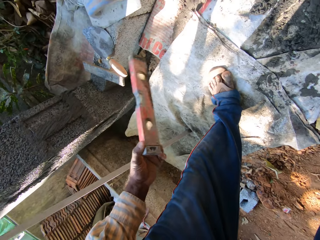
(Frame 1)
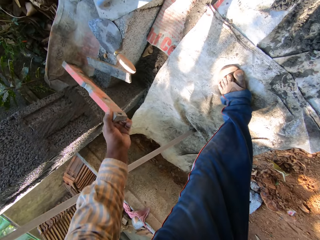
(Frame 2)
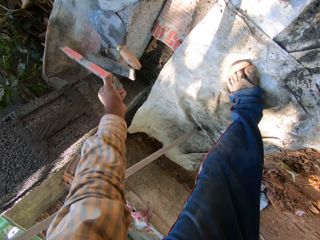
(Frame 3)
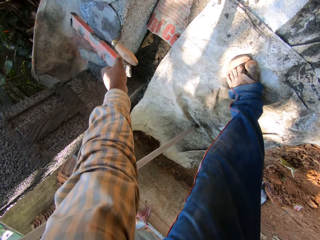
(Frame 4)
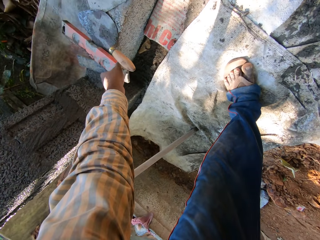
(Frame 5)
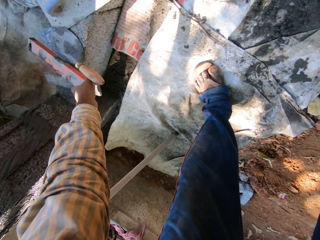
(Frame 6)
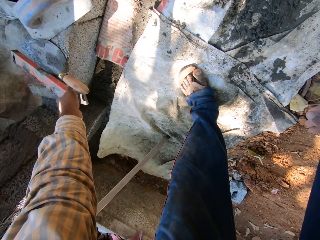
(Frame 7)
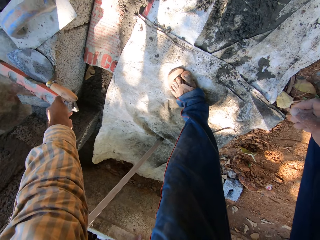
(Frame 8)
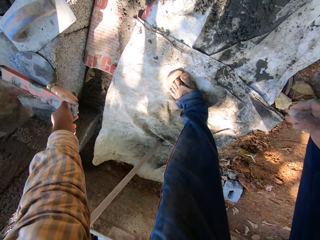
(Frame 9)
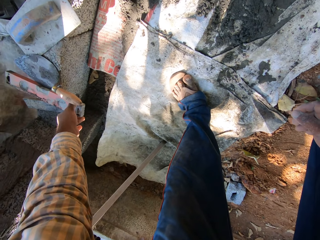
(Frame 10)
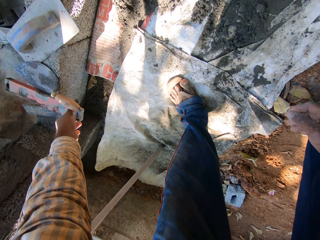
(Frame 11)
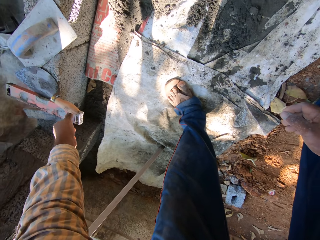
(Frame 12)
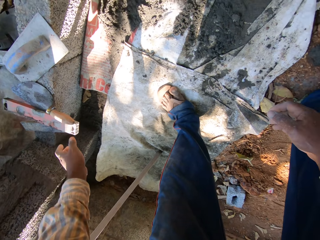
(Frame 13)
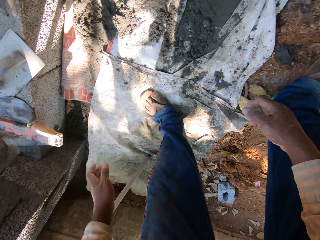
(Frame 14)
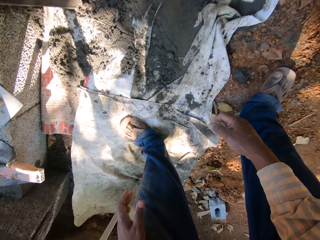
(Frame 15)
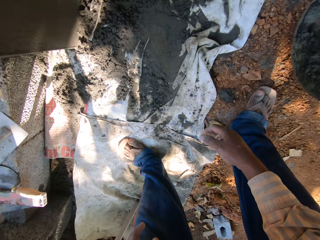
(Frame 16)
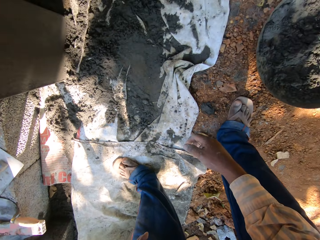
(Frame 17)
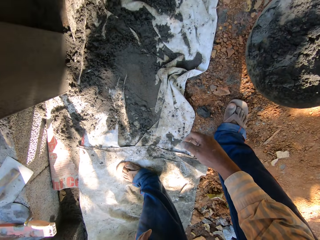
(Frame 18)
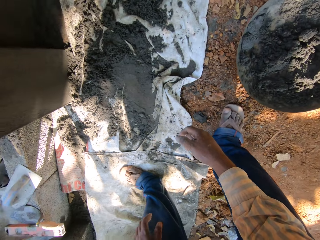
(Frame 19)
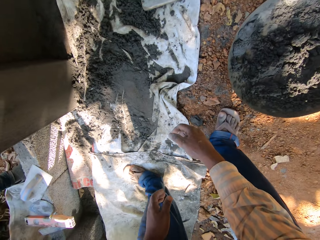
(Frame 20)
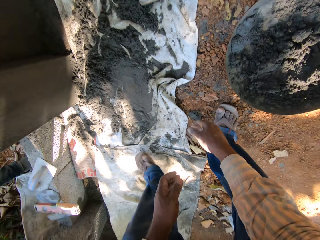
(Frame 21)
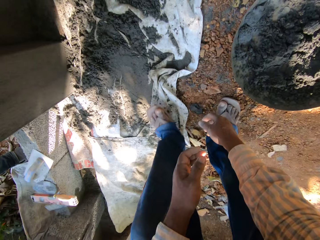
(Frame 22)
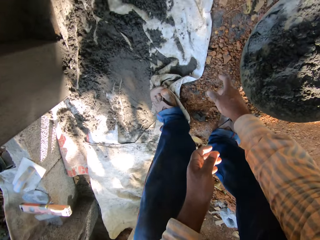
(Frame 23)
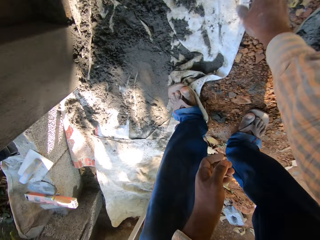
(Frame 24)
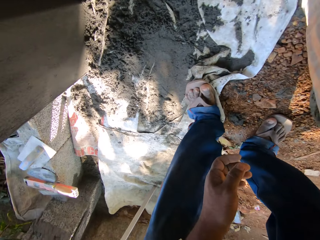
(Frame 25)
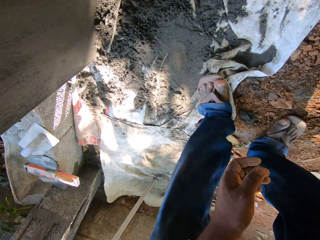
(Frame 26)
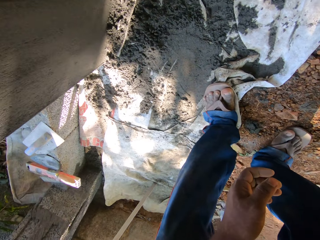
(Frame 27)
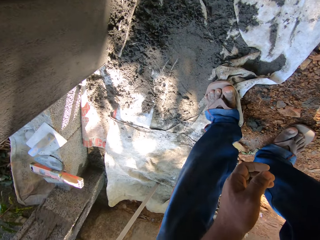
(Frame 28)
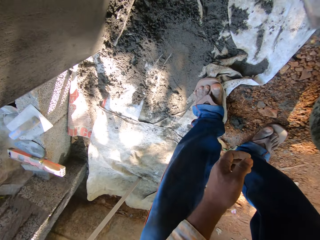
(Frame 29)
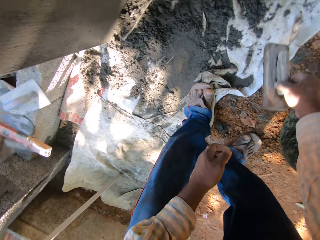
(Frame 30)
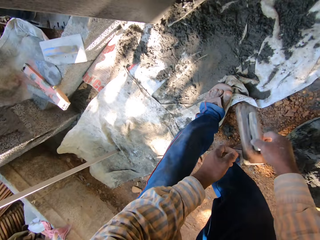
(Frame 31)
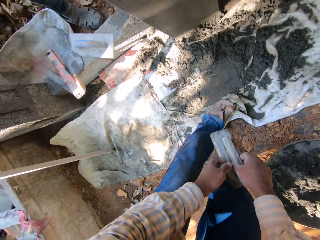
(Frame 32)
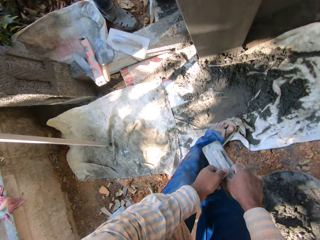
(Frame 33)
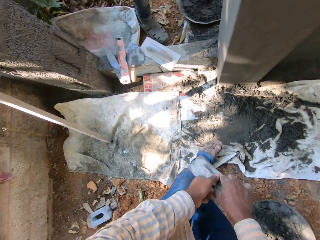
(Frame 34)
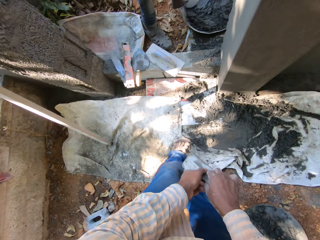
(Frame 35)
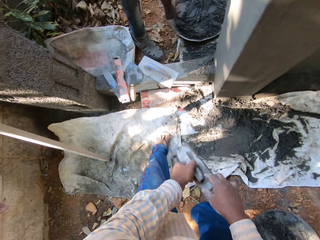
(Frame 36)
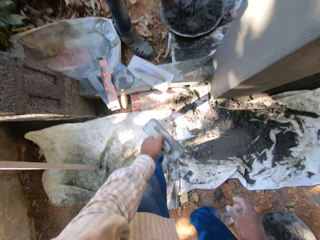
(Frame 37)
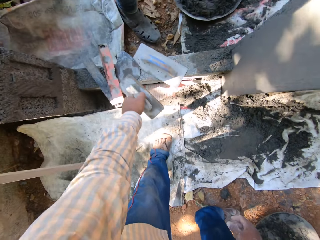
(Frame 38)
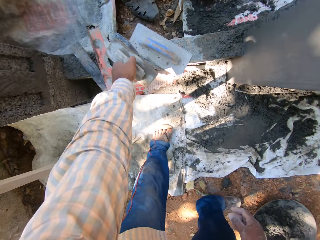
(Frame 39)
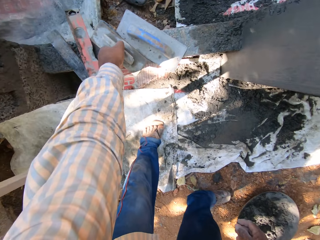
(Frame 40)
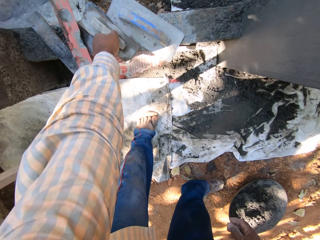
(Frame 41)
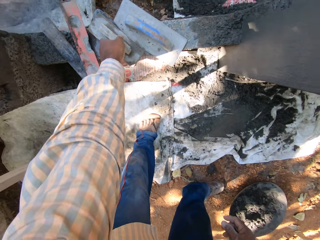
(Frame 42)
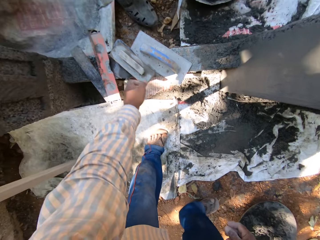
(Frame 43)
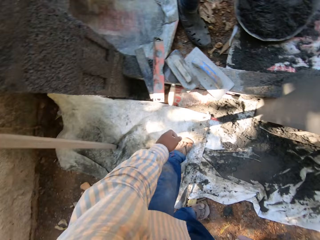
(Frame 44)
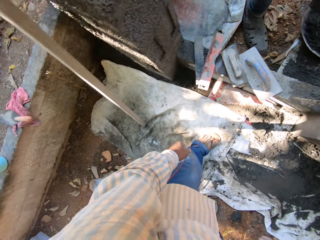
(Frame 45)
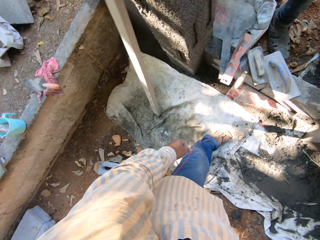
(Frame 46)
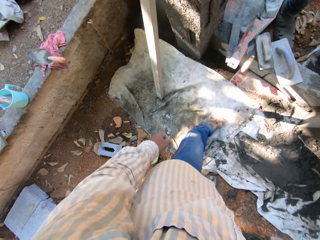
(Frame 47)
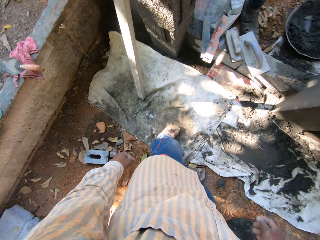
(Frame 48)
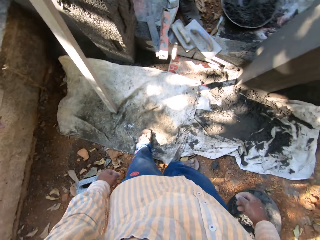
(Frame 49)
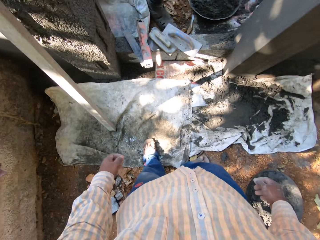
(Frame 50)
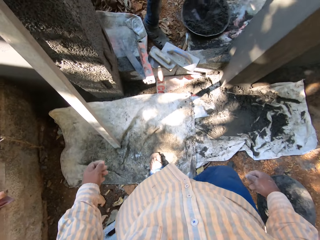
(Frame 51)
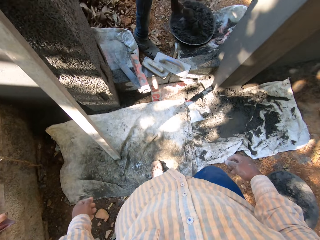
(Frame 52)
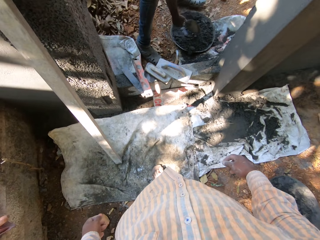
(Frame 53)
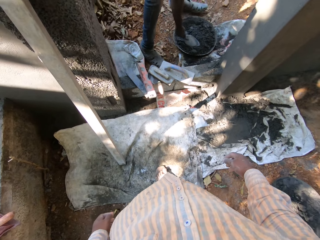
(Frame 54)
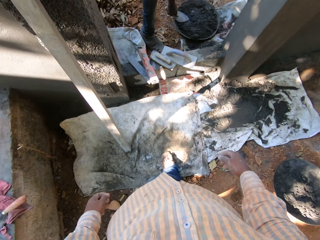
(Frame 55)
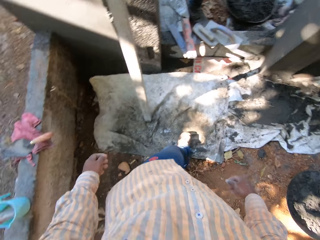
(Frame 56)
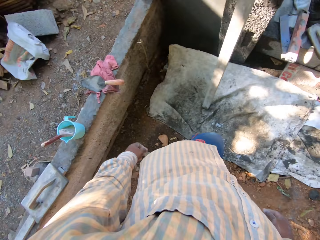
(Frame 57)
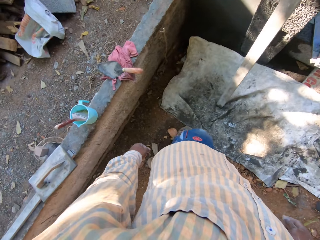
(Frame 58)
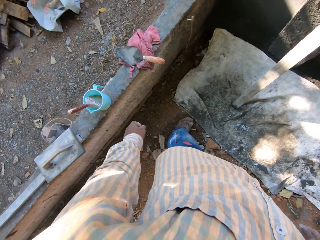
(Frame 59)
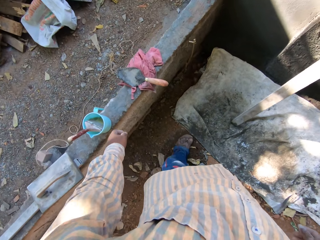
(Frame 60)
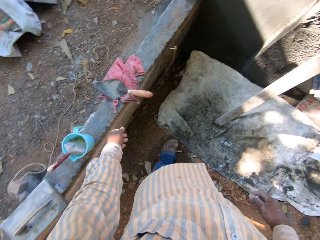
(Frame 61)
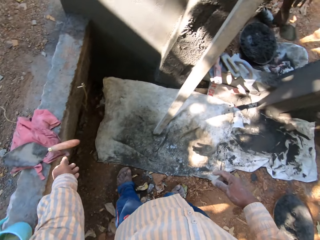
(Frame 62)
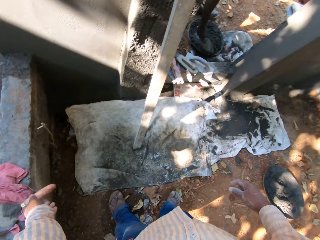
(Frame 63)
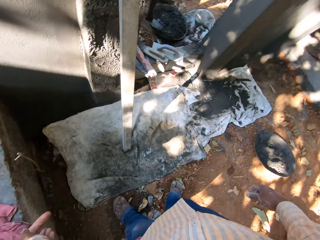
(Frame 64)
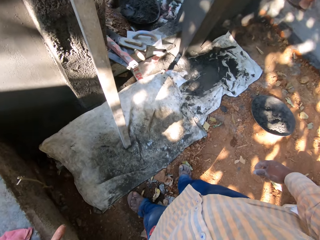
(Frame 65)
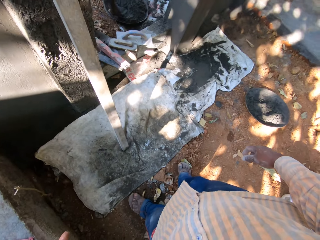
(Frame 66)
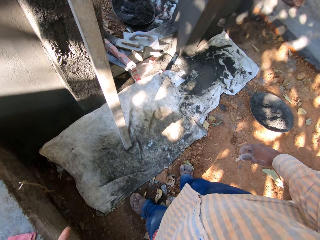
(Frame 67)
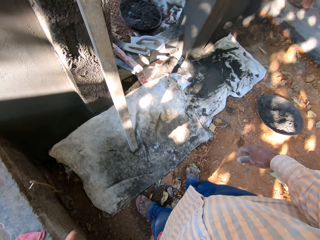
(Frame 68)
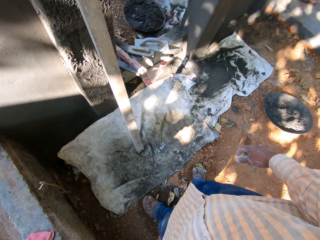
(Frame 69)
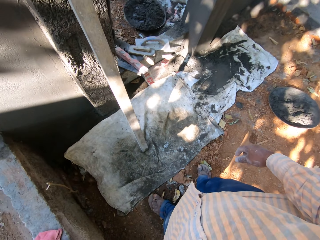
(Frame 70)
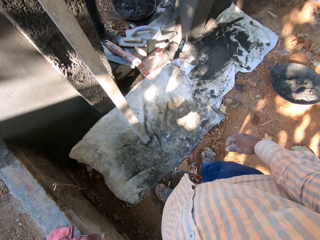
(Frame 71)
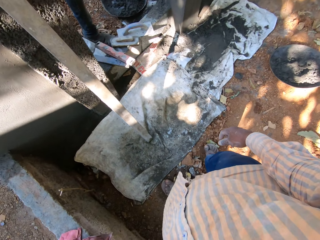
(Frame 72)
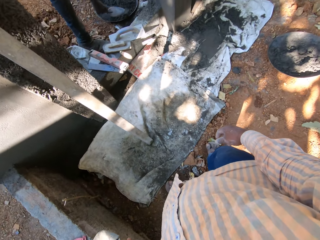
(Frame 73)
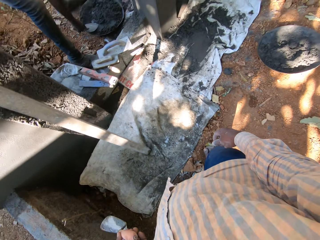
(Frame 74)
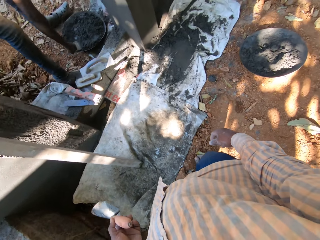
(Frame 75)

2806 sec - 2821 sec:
The camera wearer drops the spirit level on the floor. He looks around. He picks up a wooden trowel from the floor with his right hand. He passes the wooden trowel from his right hand to his left hand. He drops the wooden trowel on the floor. A man stirs cement in the head pan with the trowel with his right hand. The camera wearer picks up the trowel from the wall with his left hand.

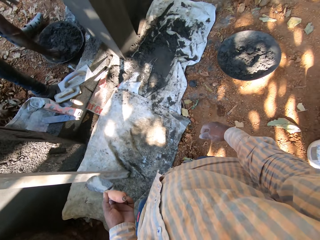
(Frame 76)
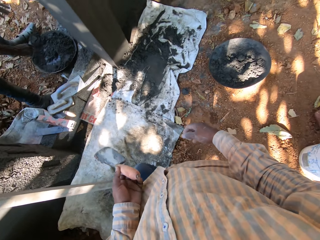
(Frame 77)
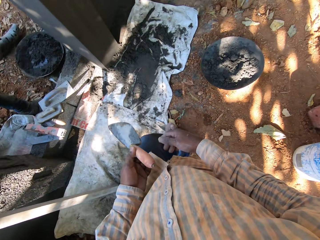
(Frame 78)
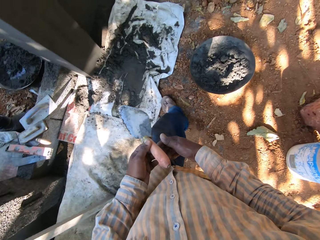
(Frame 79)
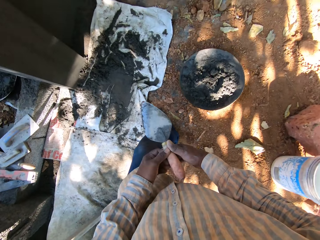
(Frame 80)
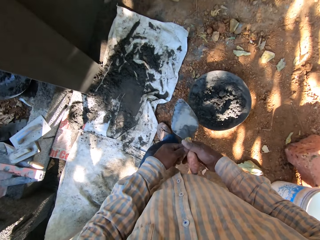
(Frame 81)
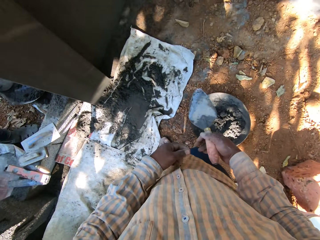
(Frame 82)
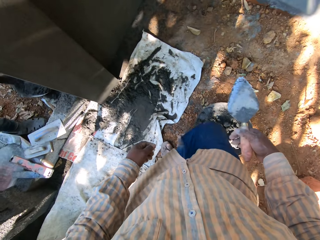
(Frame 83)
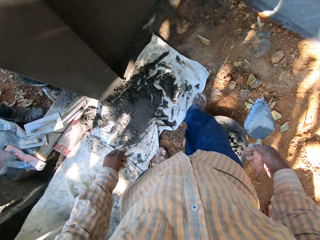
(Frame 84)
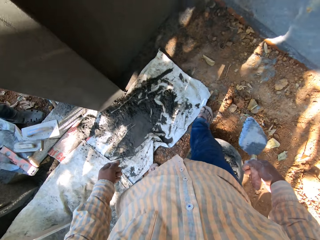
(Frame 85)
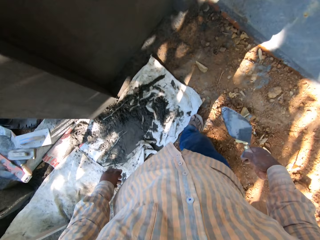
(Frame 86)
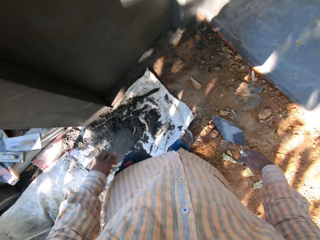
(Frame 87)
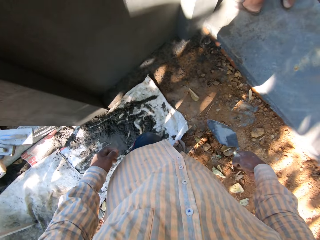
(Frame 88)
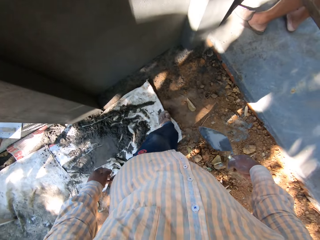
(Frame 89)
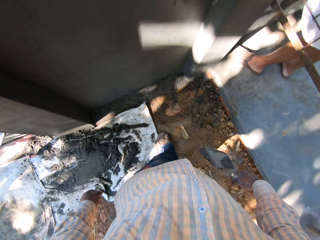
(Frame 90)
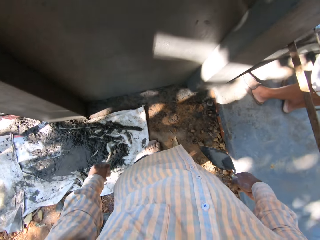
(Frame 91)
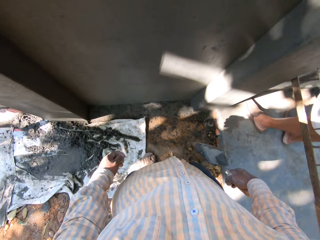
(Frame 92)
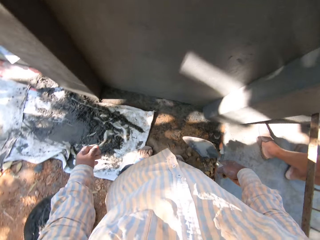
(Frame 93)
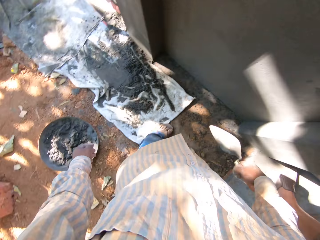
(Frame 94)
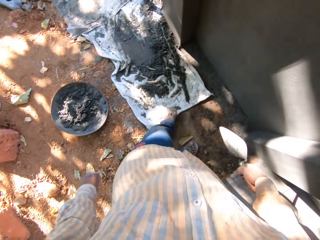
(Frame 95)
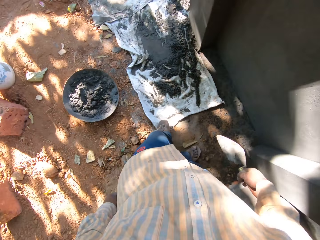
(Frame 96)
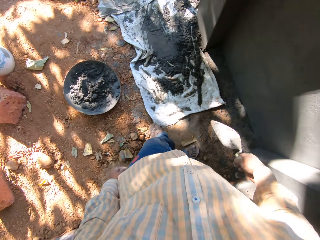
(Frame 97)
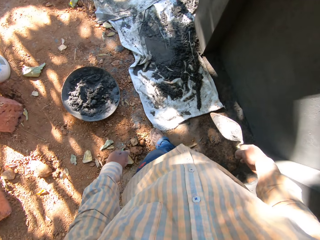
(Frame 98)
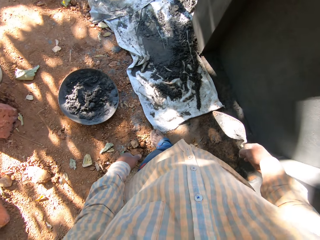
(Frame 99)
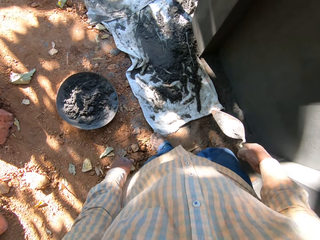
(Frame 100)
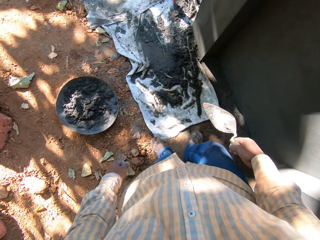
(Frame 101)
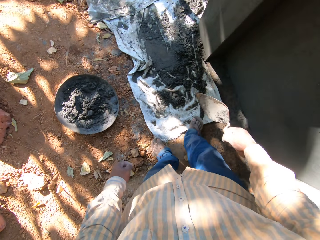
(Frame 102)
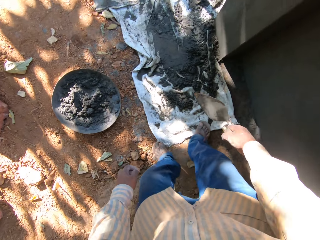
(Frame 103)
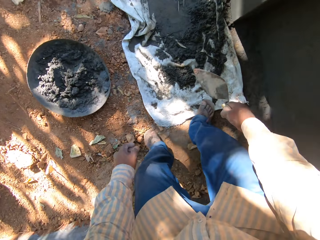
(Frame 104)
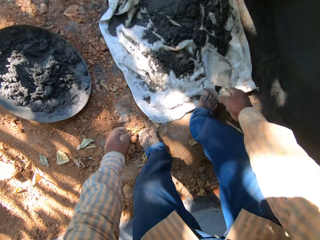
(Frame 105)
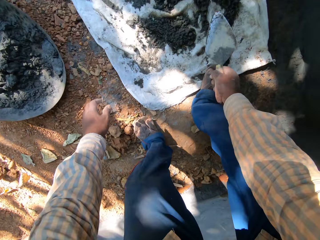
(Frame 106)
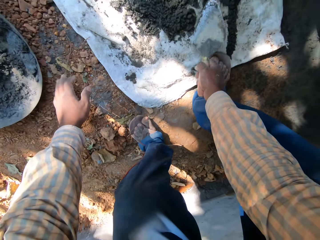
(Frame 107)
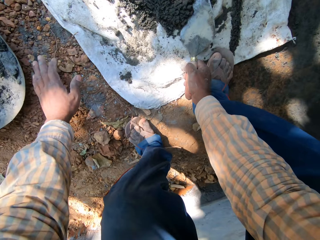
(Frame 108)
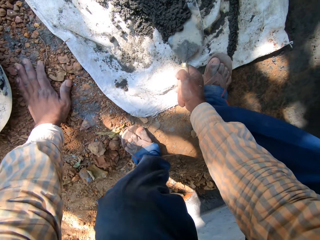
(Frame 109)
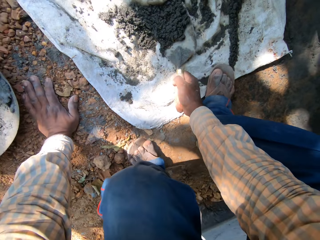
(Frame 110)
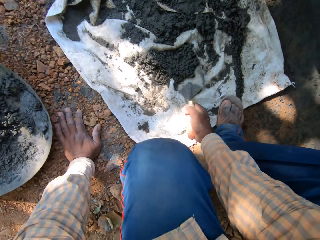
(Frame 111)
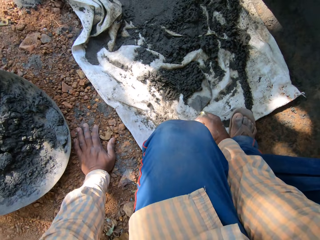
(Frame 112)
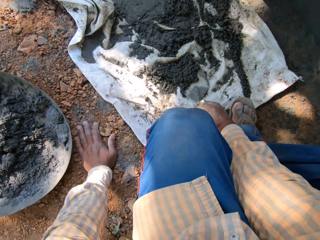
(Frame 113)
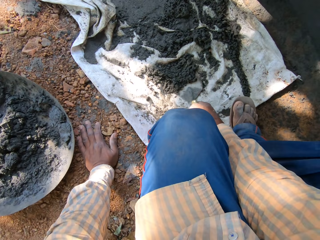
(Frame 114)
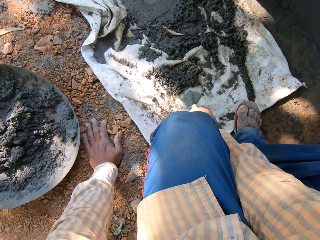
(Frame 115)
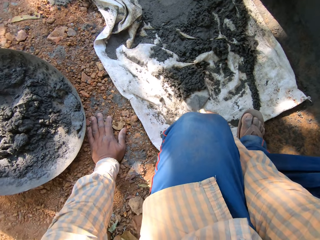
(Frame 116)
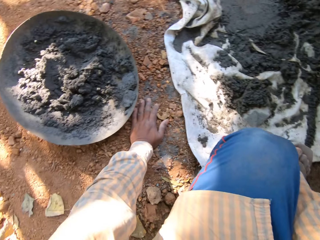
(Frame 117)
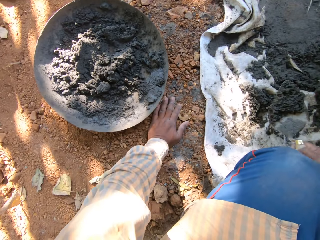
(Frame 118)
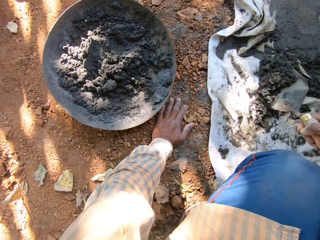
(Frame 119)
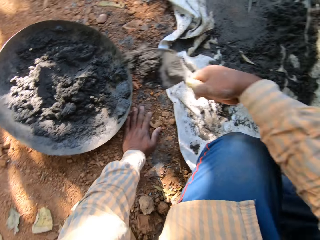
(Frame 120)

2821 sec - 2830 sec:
The camera wearer passes the trowel from his left hand to his right hand. He touches a spoon. He walks. He scoops cement from the sack on the floor with the trowel in his right hand and places his left hand on the floor. He touches sand.
